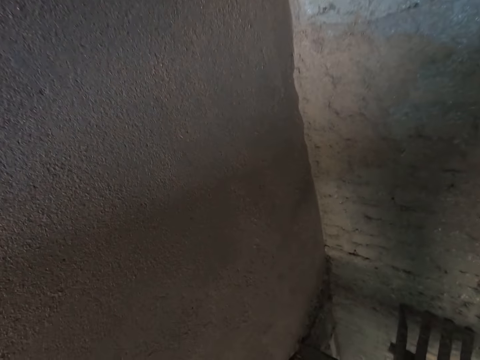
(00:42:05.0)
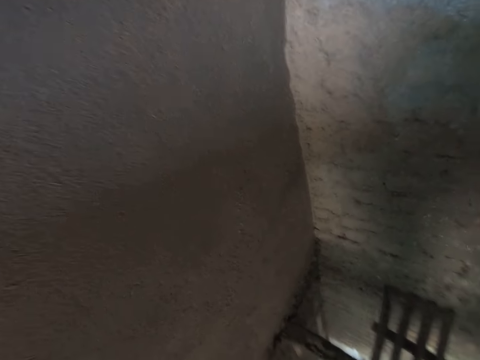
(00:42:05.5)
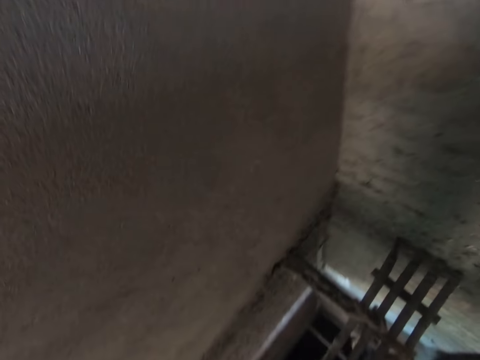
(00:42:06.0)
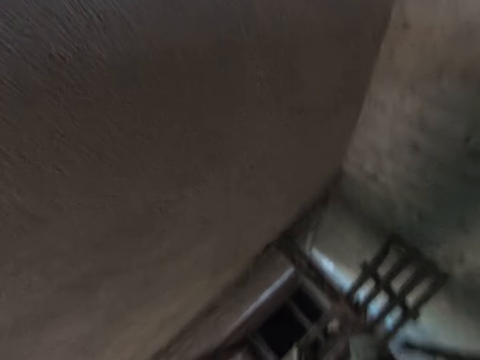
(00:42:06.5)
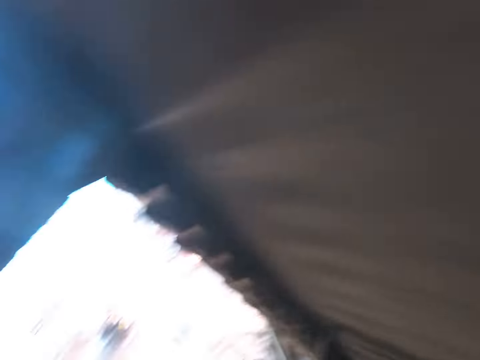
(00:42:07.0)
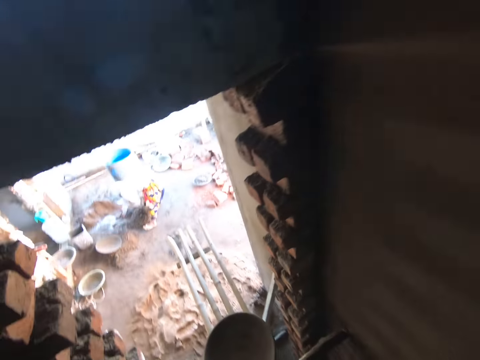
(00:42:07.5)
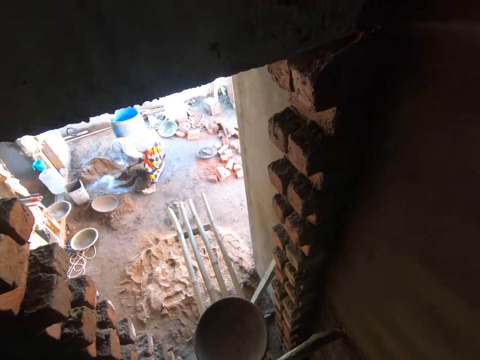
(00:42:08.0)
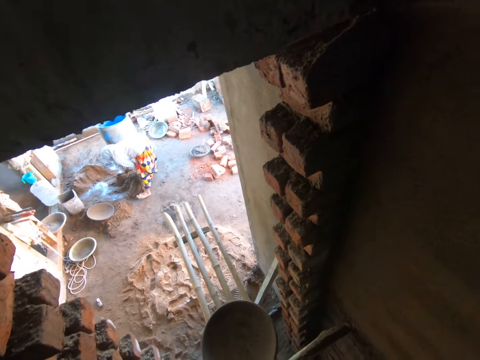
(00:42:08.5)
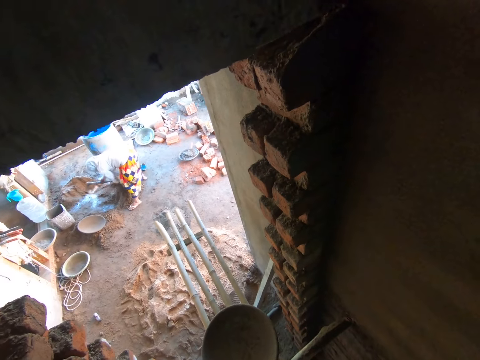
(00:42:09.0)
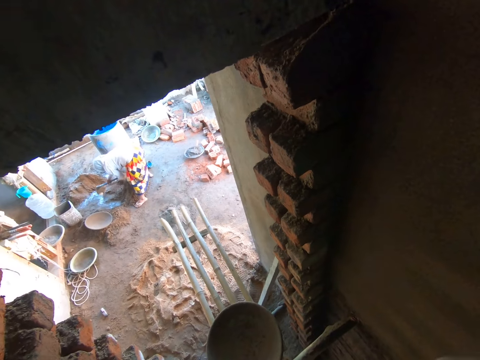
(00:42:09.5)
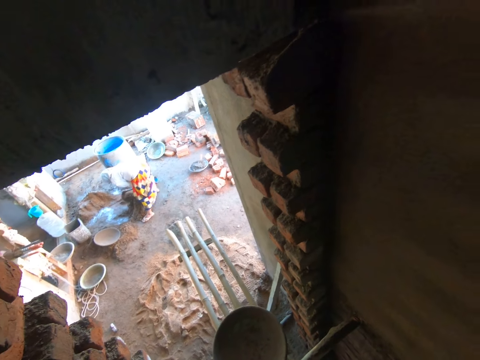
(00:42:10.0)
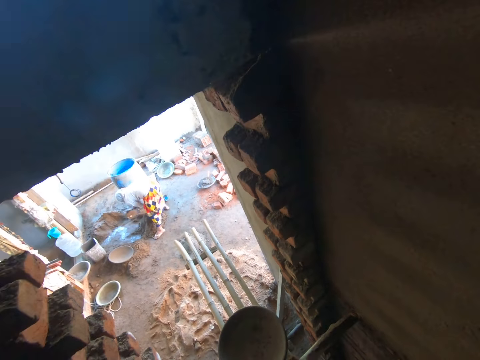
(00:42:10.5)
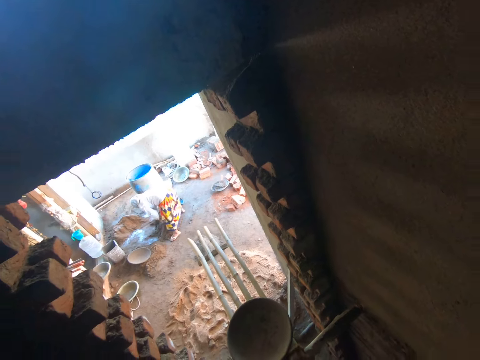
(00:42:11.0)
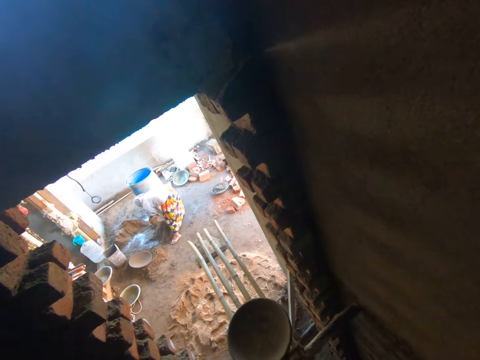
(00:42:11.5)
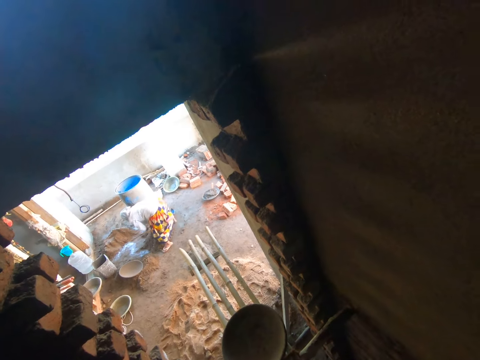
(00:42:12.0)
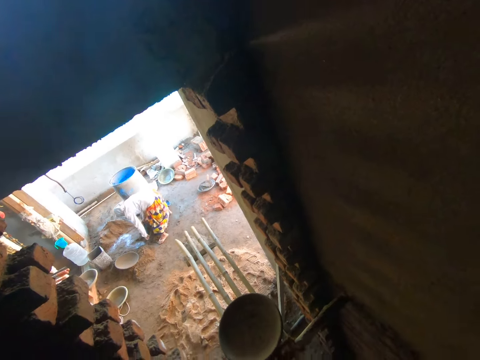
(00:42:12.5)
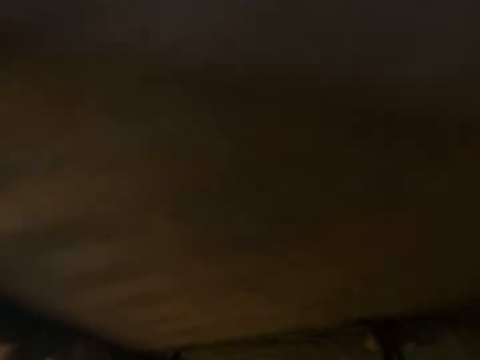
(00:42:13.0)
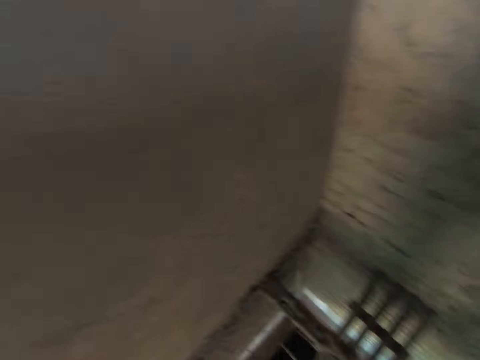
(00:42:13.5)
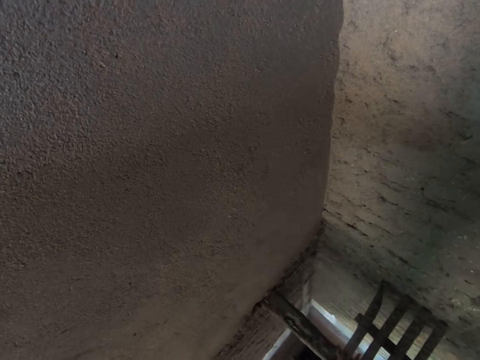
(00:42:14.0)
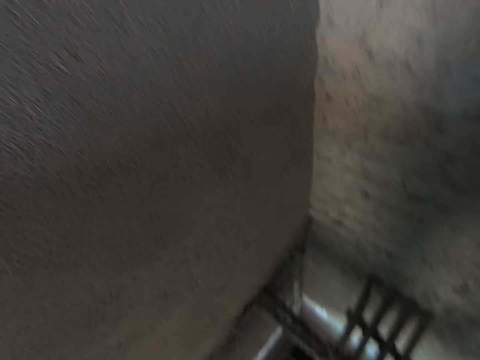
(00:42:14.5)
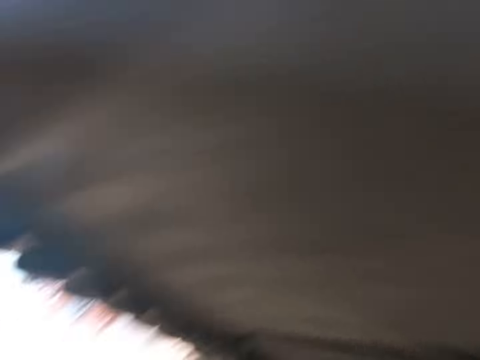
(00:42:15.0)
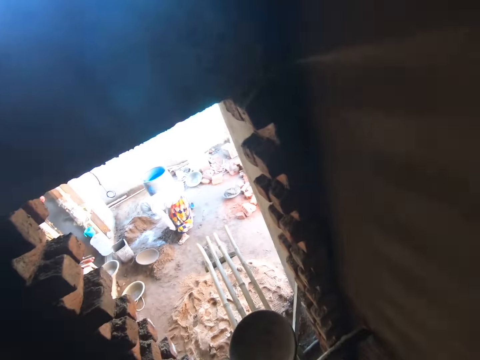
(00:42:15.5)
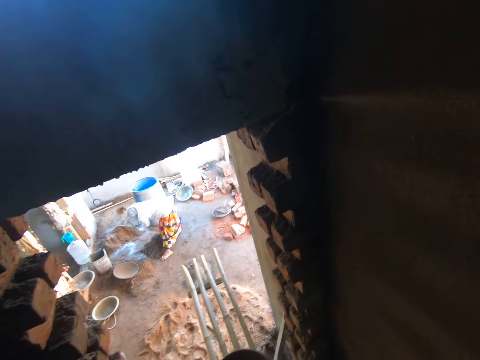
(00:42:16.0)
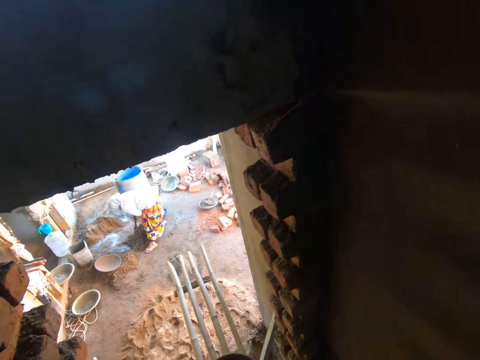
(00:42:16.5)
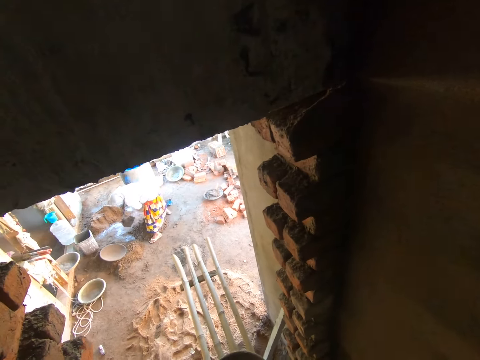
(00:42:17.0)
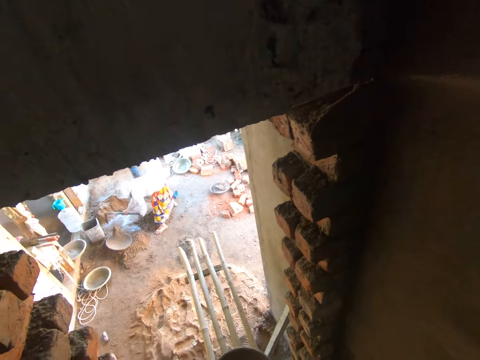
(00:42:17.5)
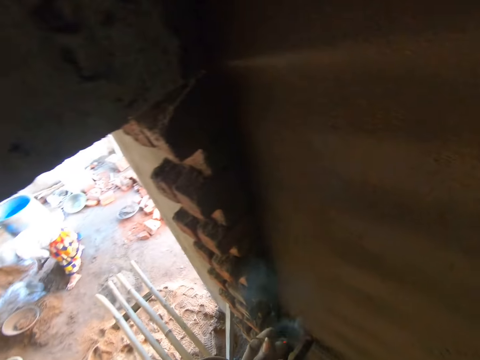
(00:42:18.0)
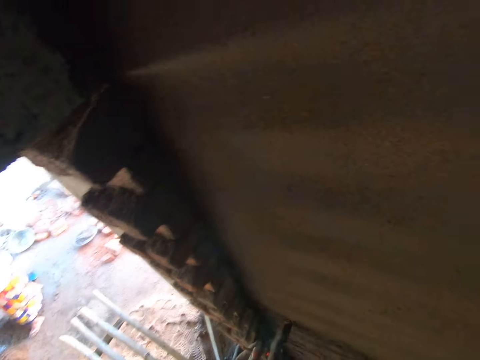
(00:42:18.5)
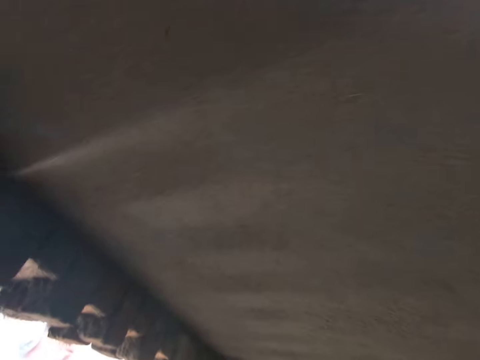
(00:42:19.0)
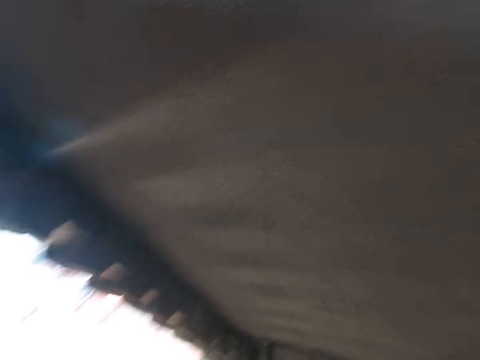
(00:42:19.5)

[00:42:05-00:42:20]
A woman mixes some cement mortar on the floor with a hoe in both hands. The camera wearer looks around. The woman takes some cement mortar from the floor with the hoe in both hands. The camera wearer puts concrete in a tray. The woman pours the cement mortar in a headpan on the floor with both hands. The camera wearer holds a cigarette in his left hand. He looks around.

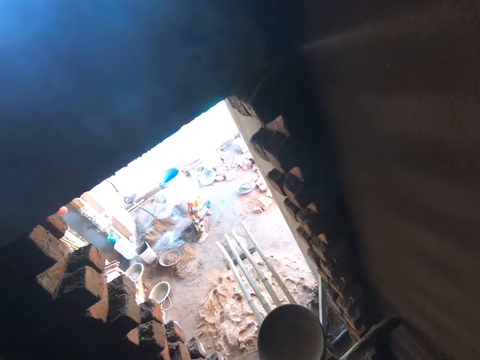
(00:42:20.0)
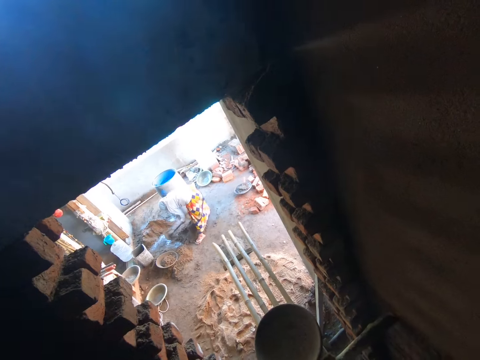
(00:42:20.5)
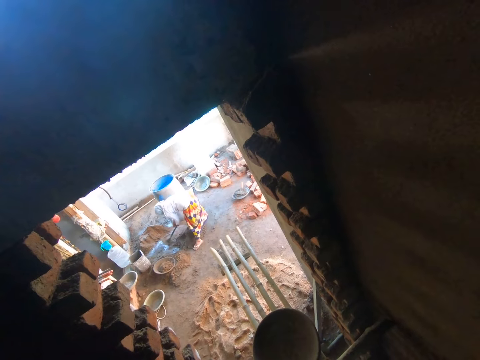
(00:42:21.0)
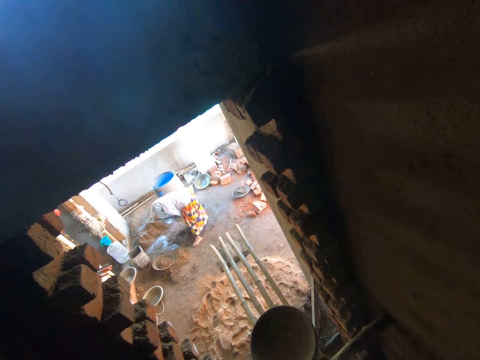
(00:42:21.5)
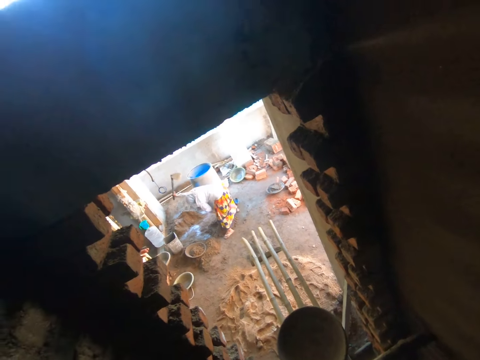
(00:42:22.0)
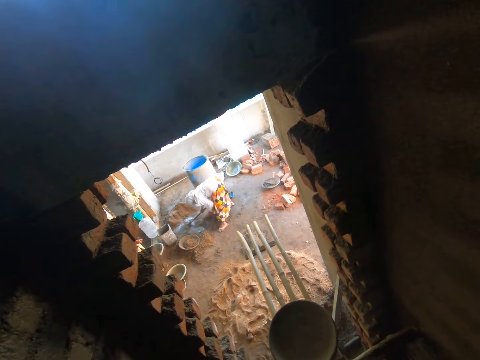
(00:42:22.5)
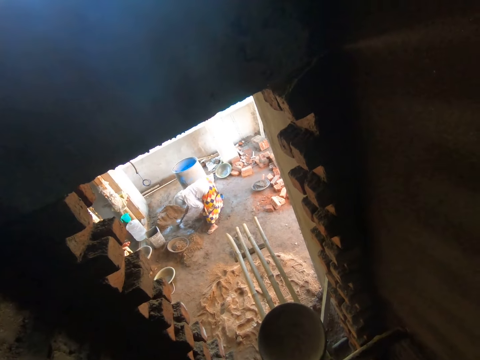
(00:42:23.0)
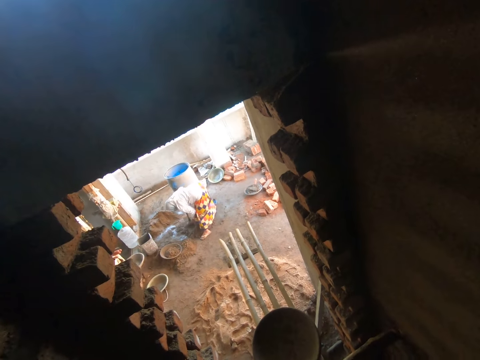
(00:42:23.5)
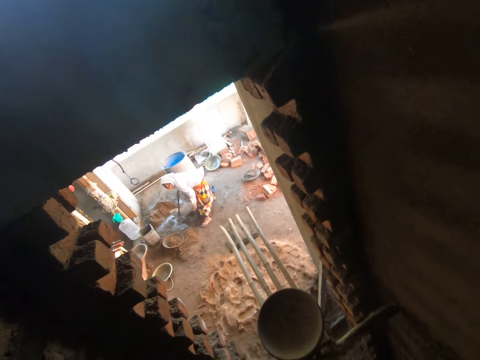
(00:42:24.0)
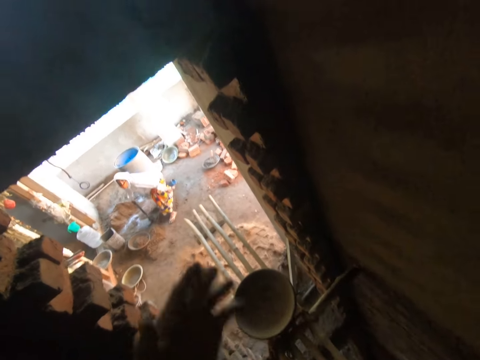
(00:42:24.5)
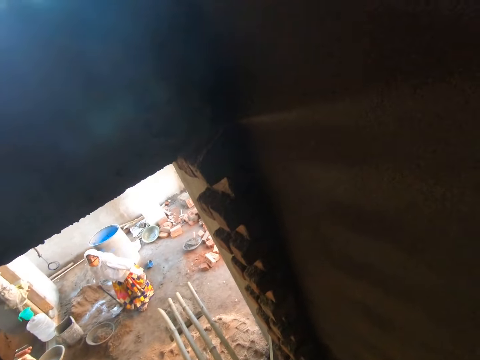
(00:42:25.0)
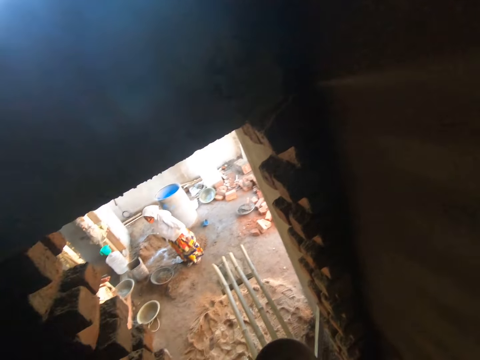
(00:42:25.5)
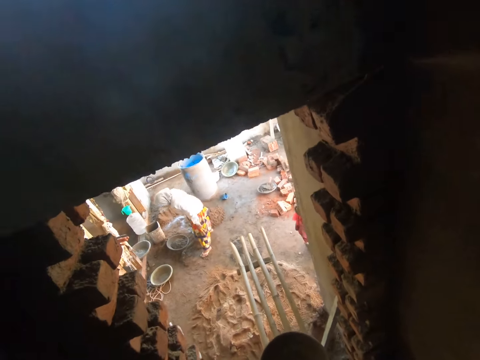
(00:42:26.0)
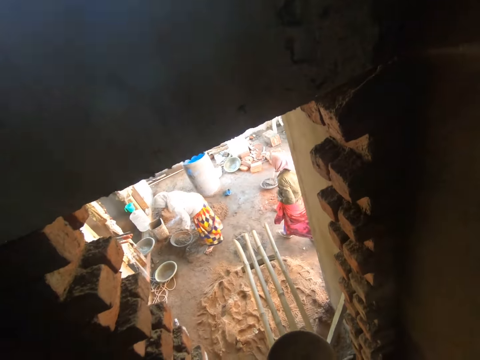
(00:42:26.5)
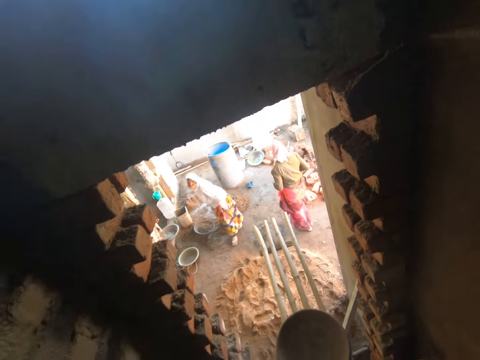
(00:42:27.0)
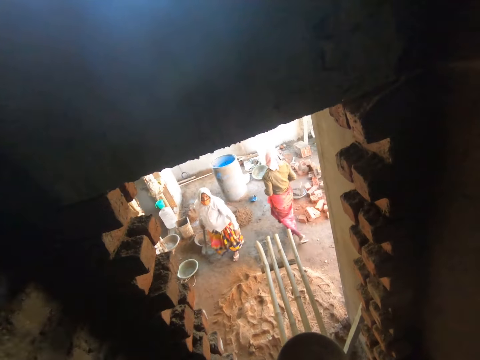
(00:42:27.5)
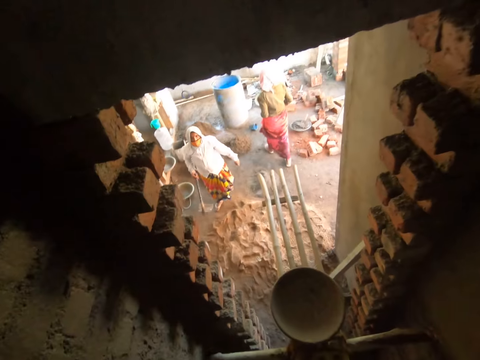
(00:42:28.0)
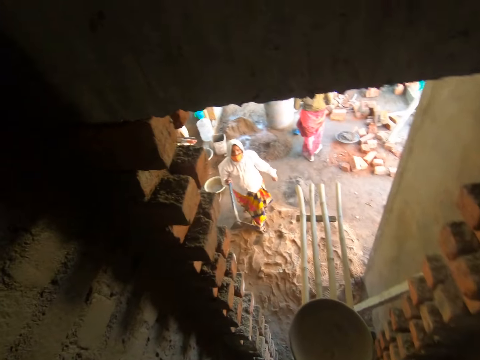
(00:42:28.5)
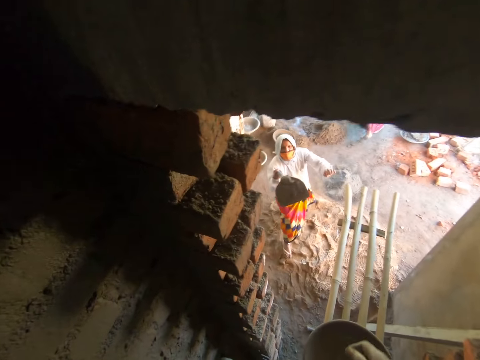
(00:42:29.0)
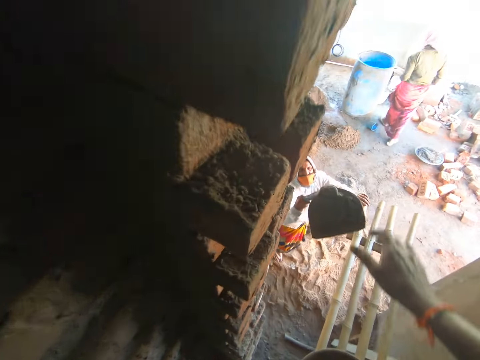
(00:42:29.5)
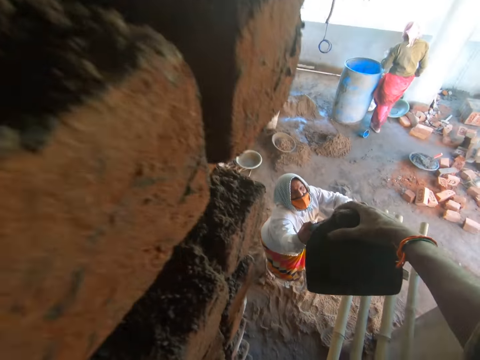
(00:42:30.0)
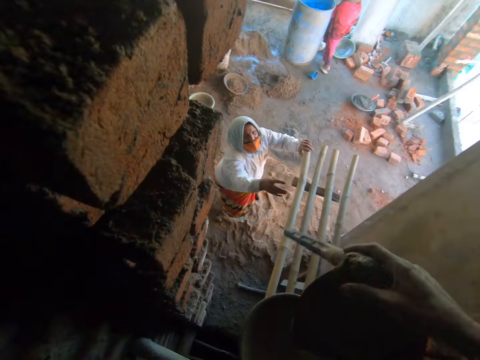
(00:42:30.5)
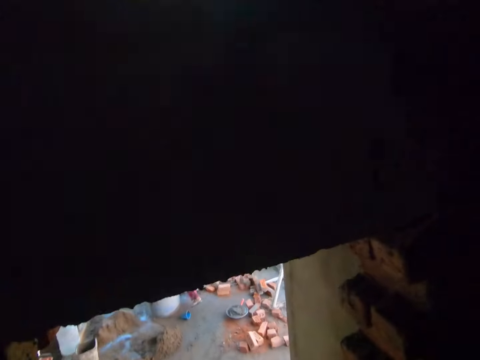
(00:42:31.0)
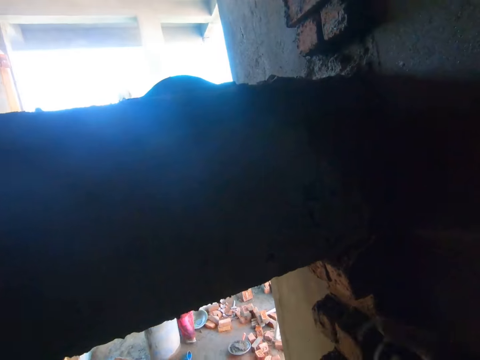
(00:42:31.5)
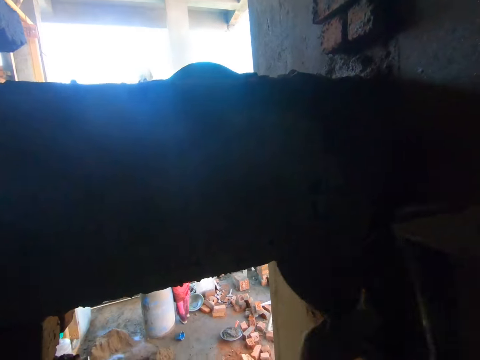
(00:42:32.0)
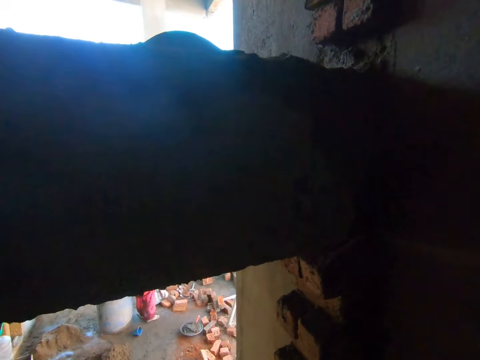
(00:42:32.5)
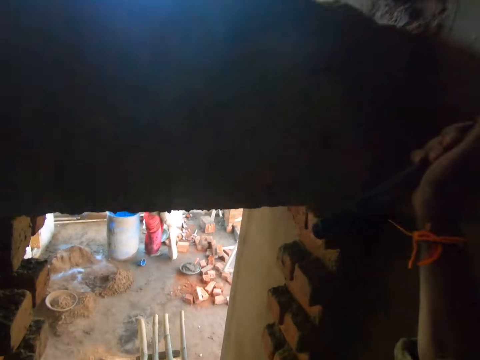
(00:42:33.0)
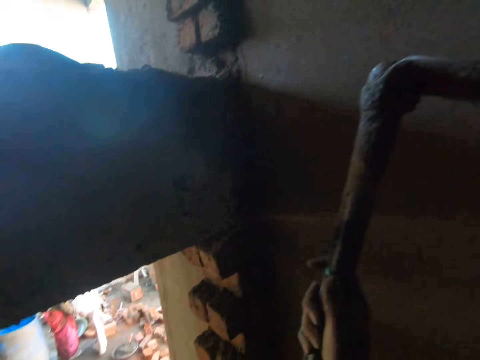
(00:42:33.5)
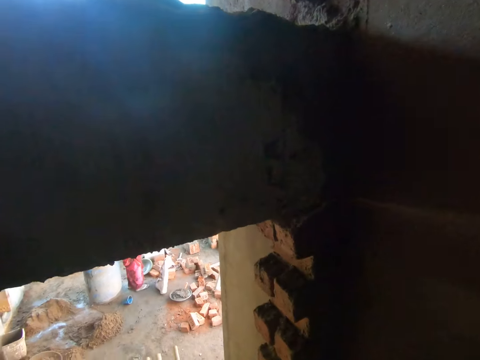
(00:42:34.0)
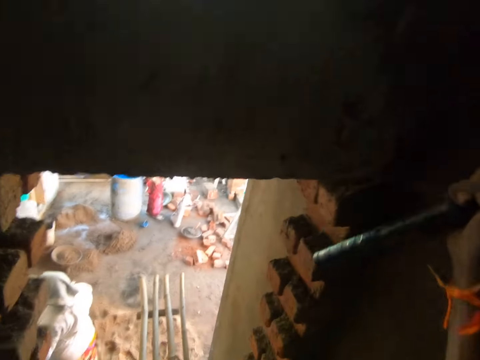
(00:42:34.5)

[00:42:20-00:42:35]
The camera wearer digs concrete. The woman hits the hoe on the floor with both hands. The woman hits the hoe on the floor with her right hand. The camera wearer interacts with the woman. Another lady walks around. The woman walks towards the camera wearer. The woman passes the hoe in her right hand to the right hand of the camera wearer. The camera wearer looks around. He hits the hoe on the lintel with his right hand.
